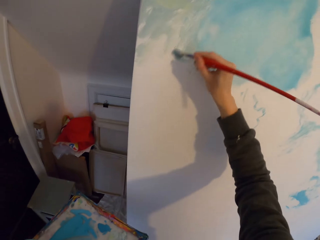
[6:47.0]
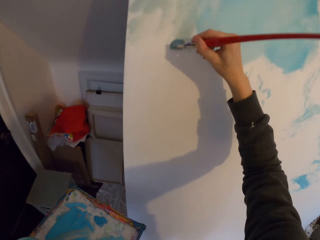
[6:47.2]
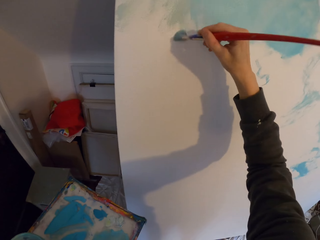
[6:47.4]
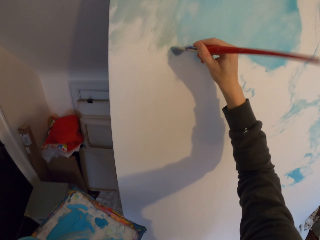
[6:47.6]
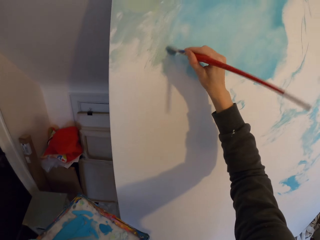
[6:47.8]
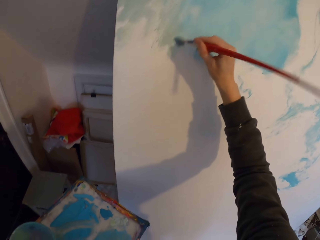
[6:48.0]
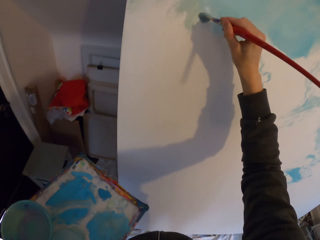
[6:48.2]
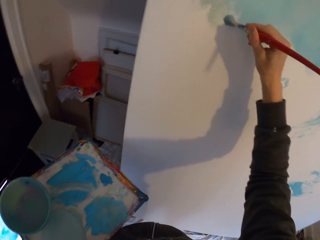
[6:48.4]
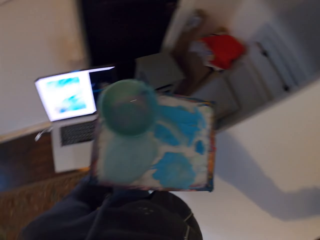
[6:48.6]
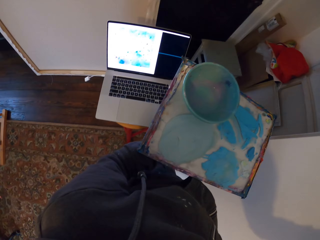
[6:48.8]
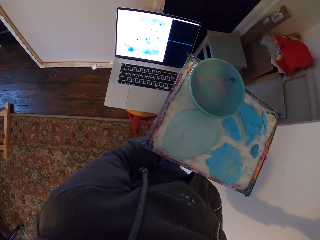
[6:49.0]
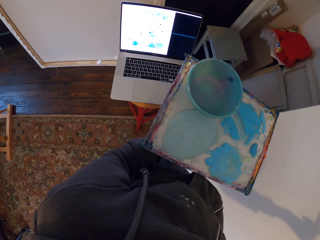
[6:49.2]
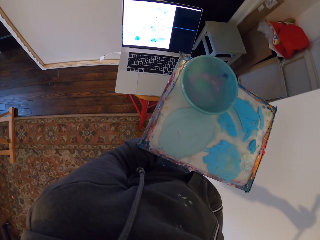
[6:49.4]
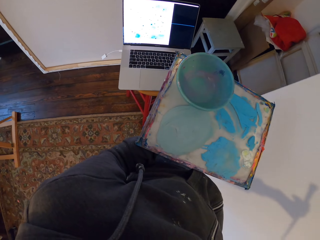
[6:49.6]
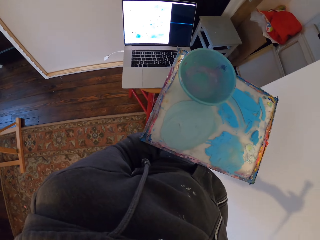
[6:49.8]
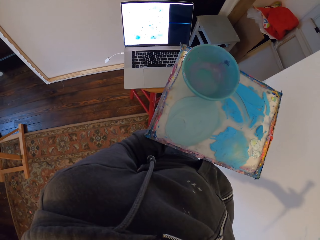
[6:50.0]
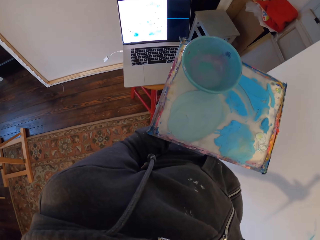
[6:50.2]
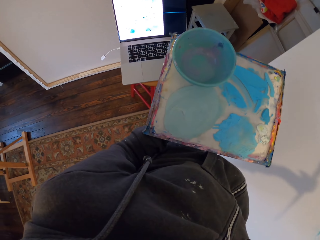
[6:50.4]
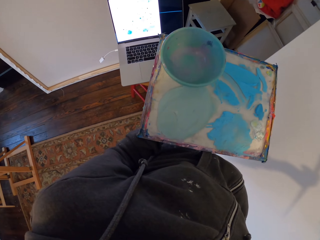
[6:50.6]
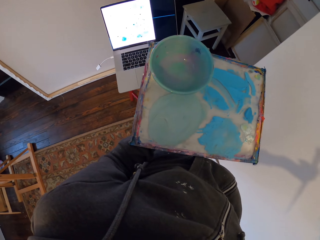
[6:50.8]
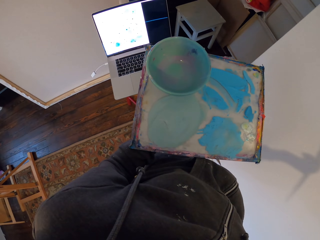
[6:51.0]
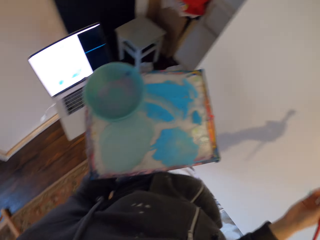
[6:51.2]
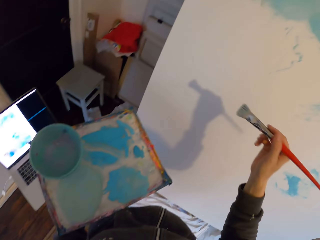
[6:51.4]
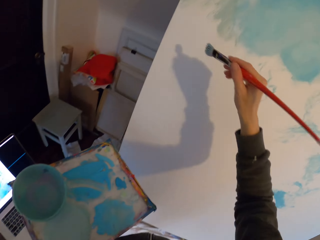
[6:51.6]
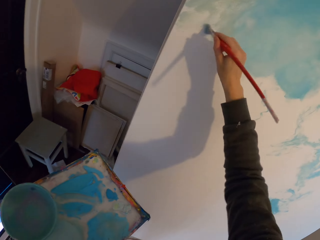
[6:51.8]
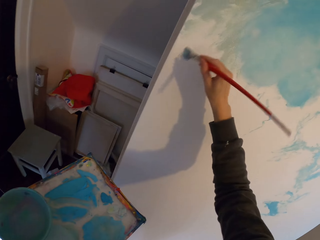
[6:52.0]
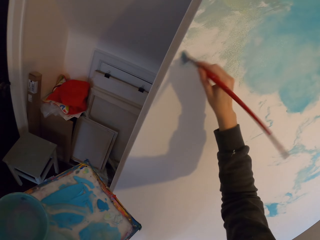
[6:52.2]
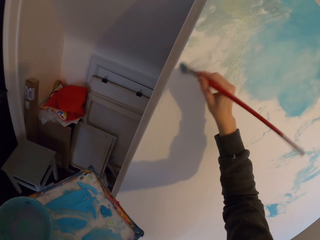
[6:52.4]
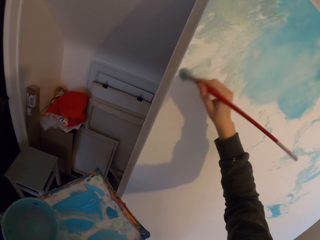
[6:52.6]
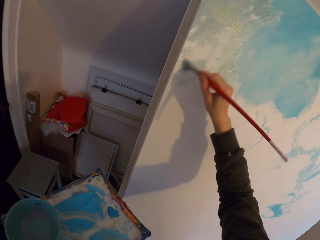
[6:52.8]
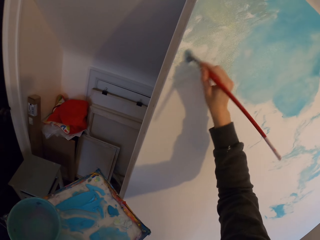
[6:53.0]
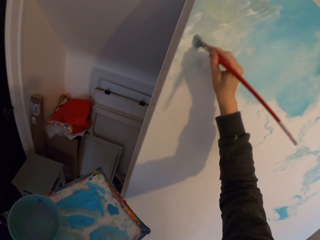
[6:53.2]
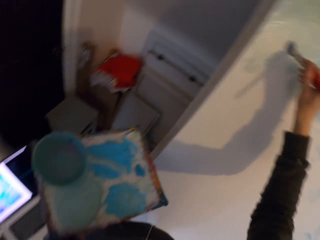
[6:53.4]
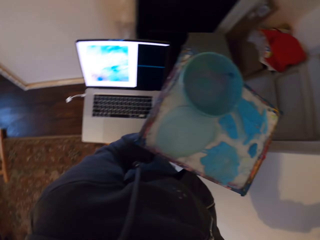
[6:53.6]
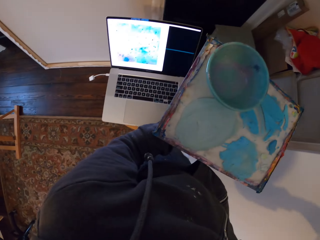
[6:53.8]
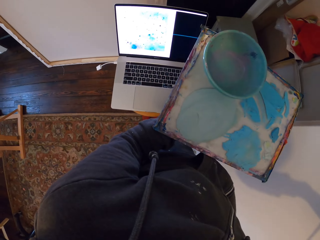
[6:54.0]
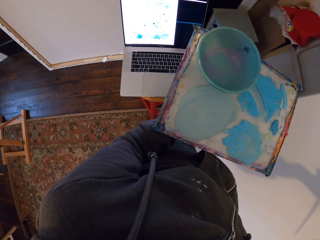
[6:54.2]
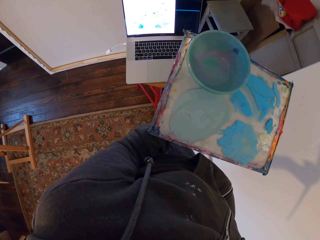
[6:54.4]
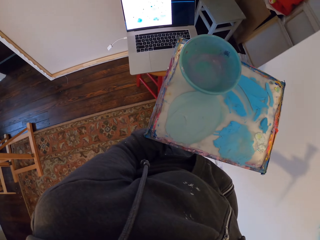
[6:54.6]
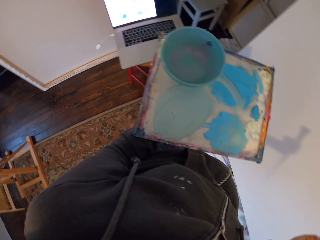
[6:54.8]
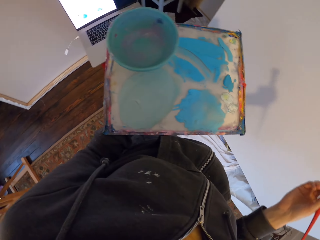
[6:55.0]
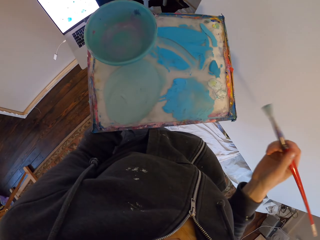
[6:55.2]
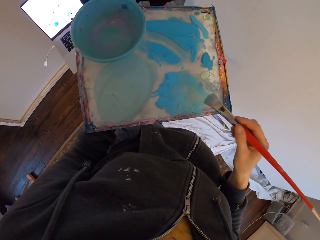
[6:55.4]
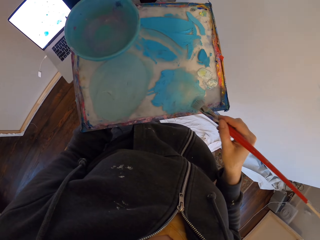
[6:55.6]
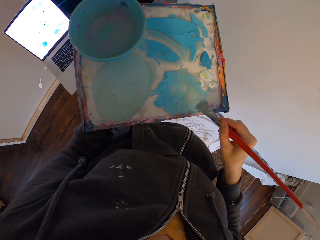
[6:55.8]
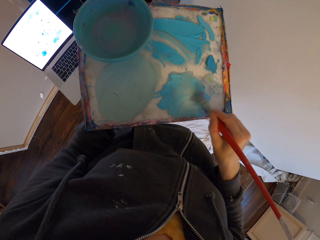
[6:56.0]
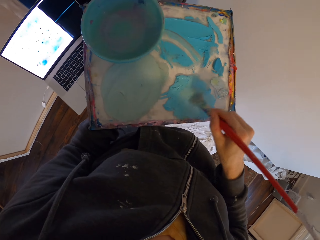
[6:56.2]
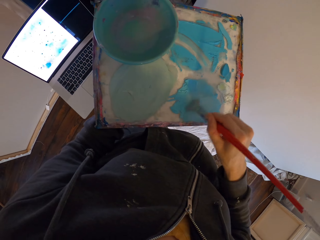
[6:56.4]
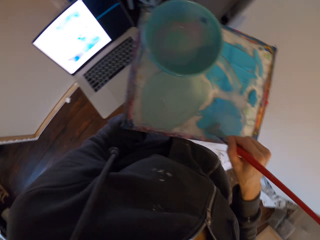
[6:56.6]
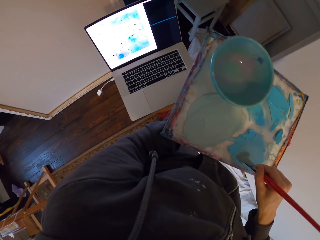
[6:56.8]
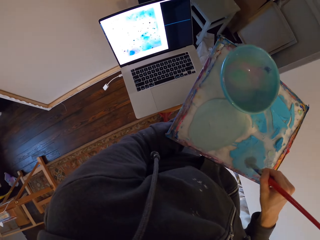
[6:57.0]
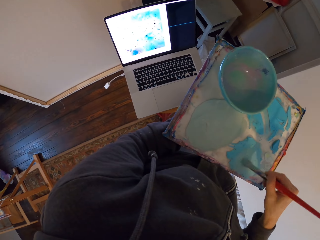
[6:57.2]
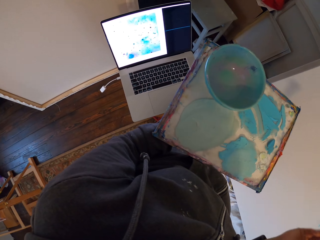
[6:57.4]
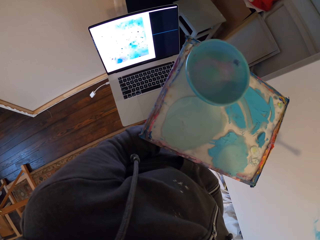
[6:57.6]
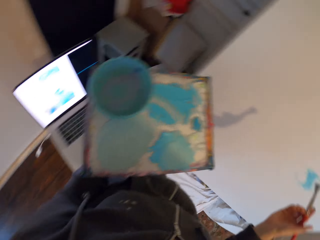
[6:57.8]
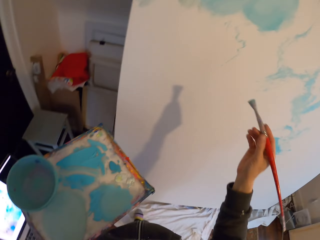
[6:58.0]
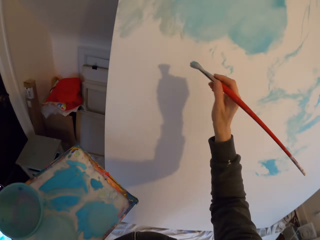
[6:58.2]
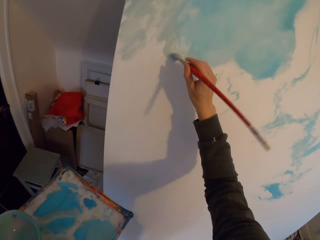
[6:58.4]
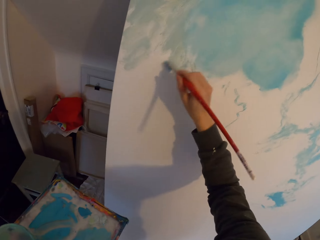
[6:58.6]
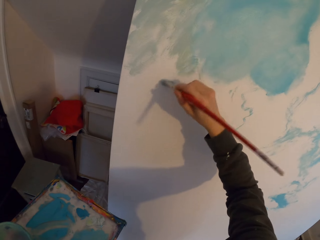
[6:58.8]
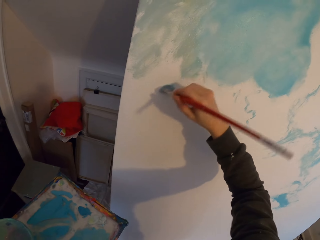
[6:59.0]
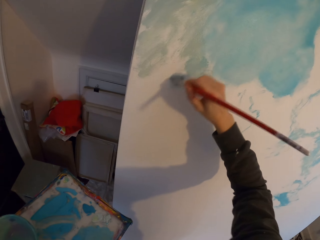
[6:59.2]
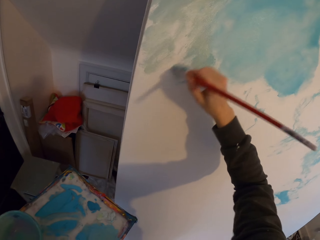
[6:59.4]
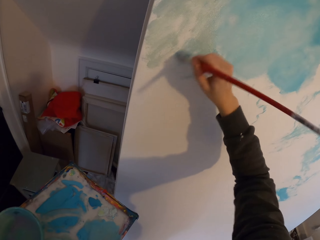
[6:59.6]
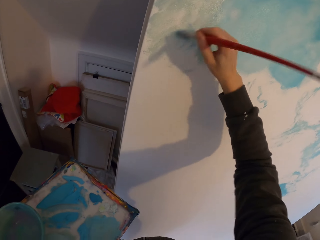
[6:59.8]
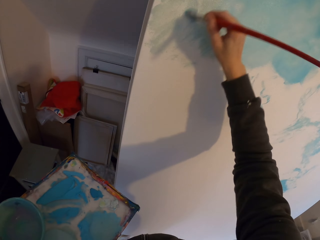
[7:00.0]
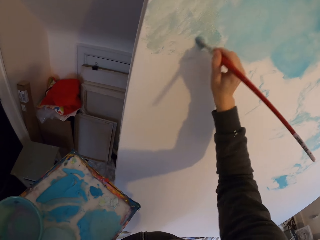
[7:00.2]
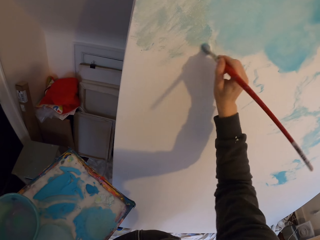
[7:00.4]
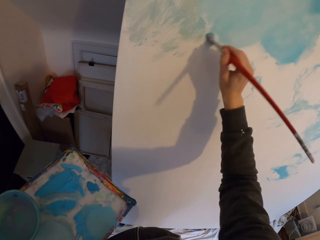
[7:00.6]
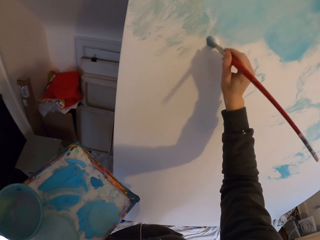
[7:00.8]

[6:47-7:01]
The camera wearer draws the art on the board. They look at the laptop. They draw the art on the board. They look at the laptop. They dip the brush in the ink. They look at the laptop. They draw the art on the board.

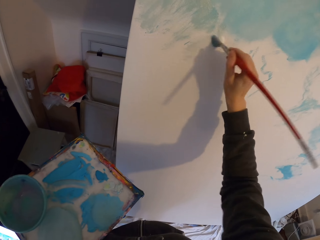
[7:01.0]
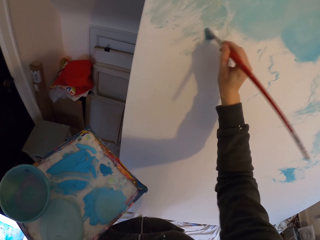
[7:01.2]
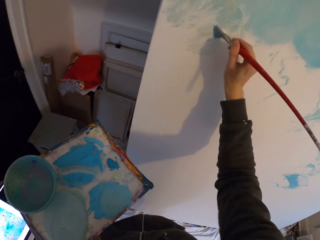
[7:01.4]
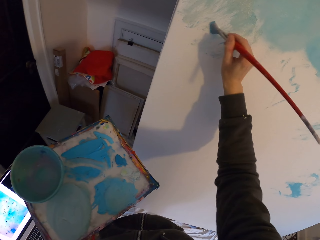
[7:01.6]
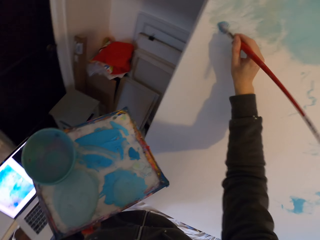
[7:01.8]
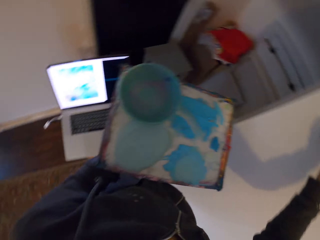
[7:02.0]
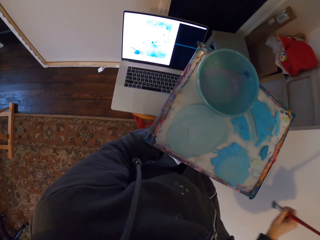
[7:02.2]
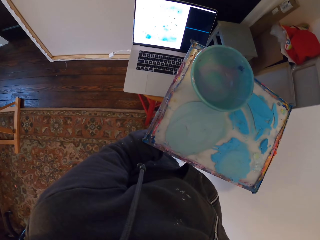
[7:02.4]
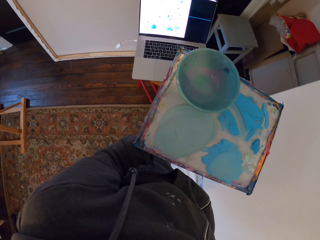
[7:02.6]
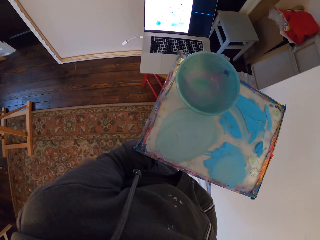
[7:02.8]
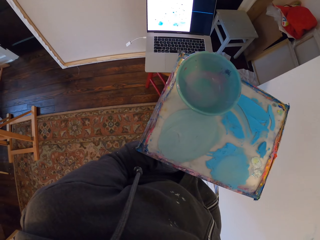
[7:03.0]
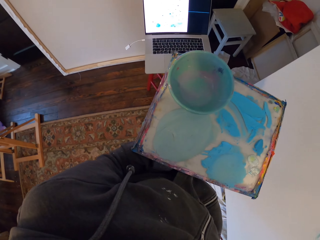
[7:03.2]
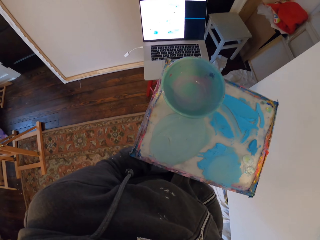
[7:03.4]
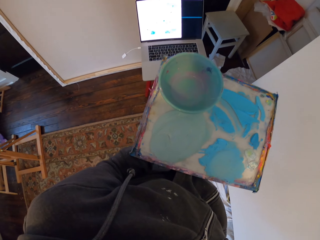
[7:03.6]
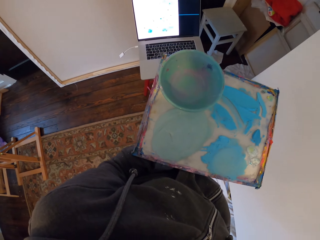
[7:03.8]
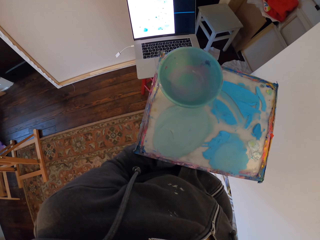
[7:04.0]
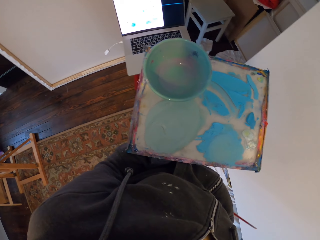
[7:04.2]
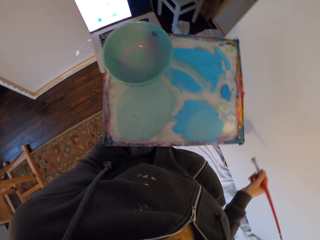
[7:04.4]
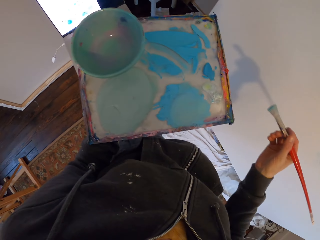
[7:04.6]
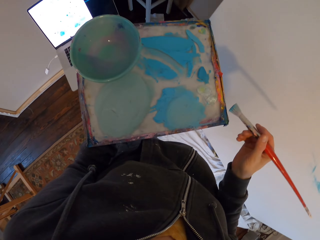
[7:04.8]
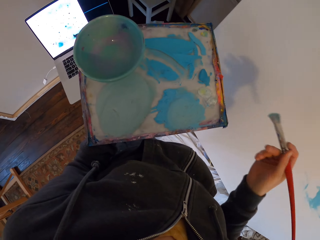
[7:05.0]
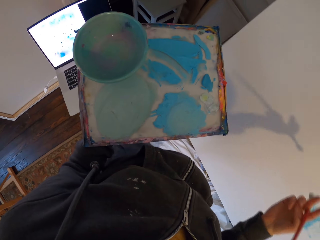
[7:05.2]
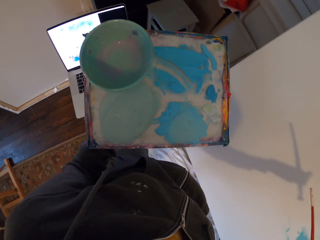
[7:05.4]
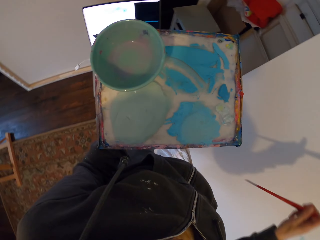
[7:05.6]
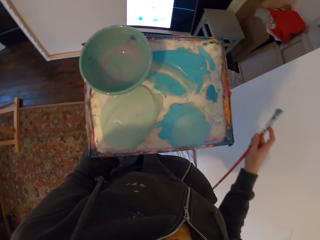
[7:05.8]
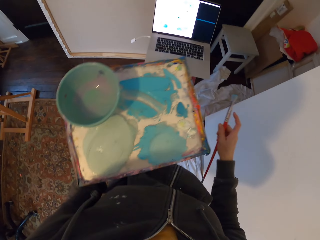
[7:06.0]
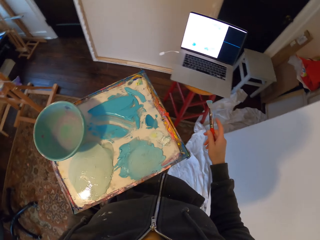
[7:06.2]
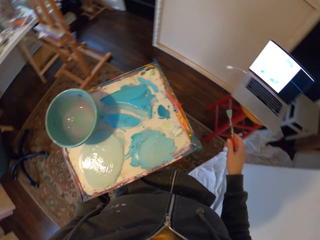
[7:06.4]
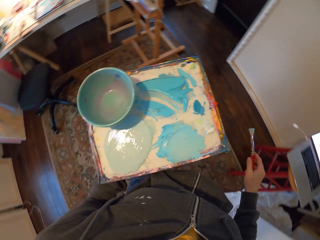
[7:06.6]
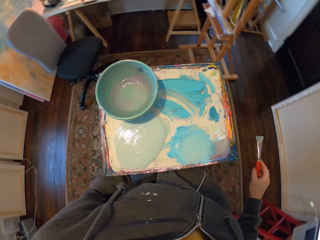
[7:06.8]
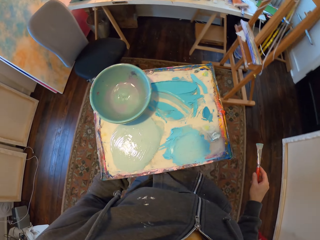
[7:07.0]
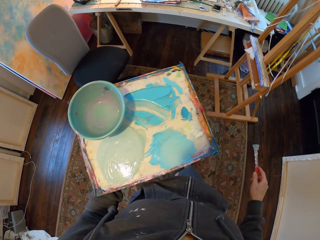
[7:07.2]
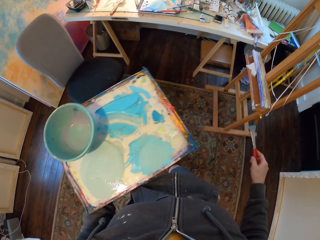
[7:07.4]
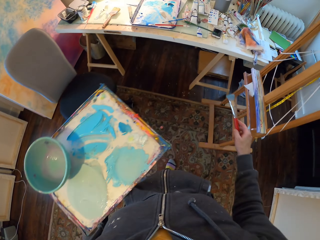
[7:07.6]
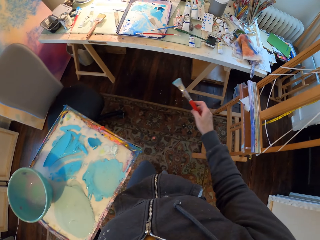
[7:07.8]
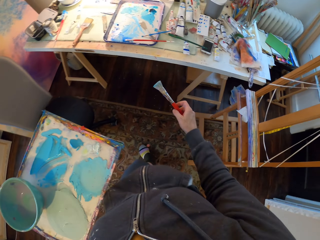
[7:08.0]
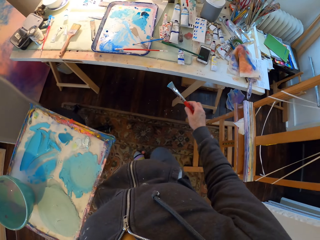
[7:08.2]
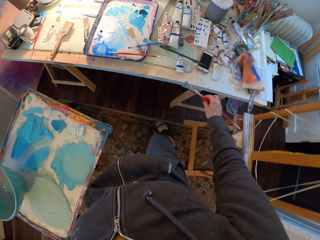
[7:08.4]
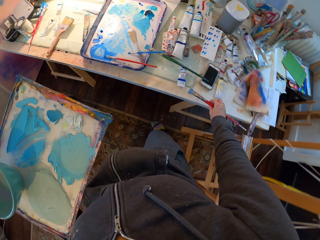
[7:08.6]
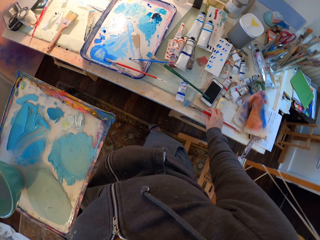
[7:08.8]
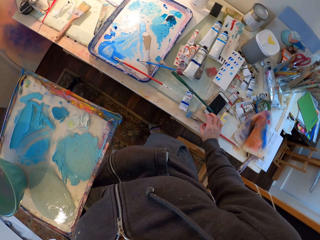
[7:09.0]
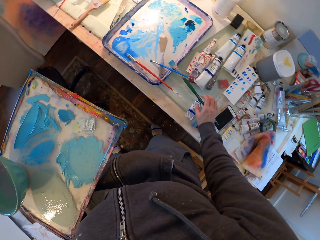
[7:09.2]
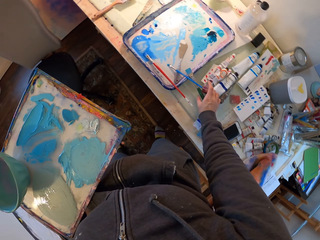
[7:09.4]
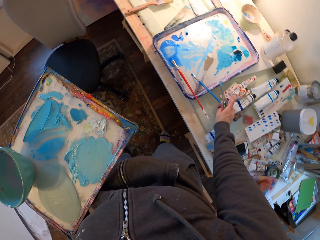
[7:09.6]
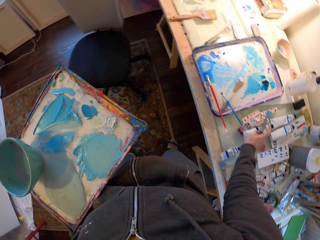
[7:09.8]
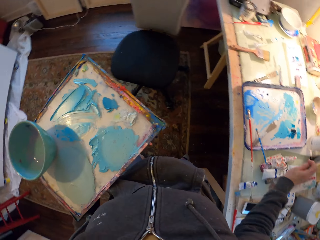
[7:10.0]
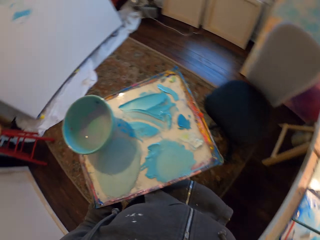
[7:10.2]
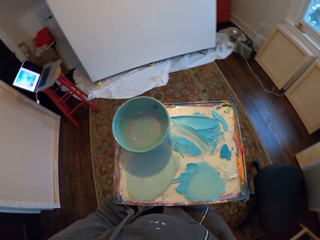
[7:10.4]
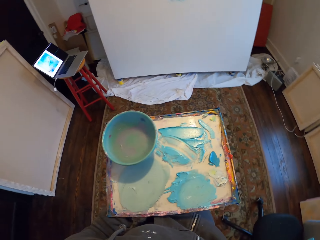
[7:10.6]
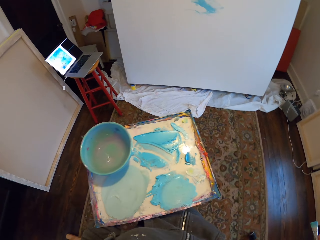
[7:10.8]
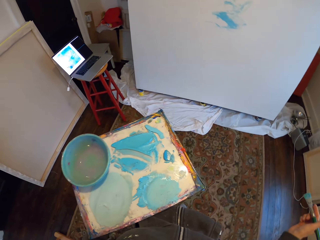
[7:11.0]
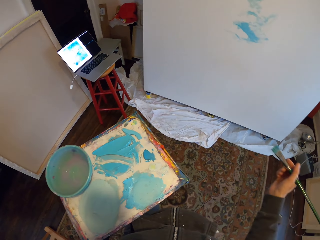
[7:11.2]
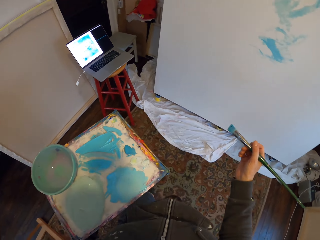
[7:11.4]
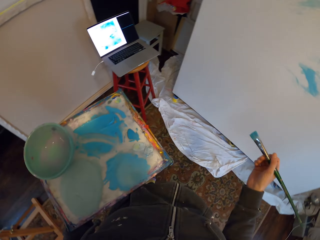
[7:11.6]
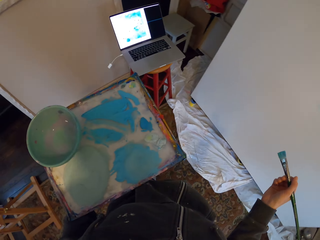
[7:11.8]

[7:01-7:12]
The camera wearer looks at the laptop. They walk around the room. They put the brush on the table. They pick up the paintbrush on the table. They walk around the room.
